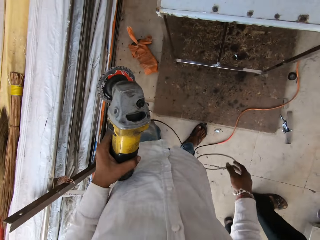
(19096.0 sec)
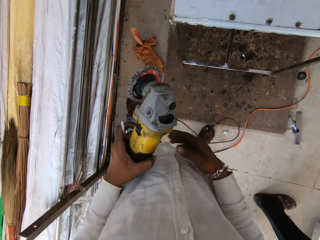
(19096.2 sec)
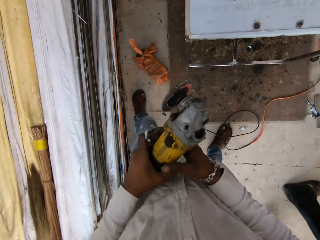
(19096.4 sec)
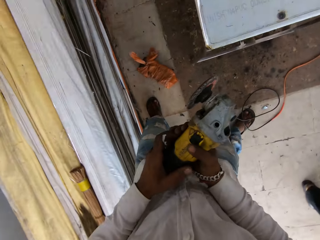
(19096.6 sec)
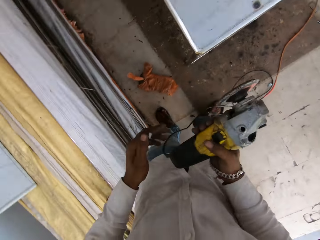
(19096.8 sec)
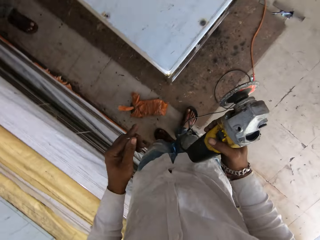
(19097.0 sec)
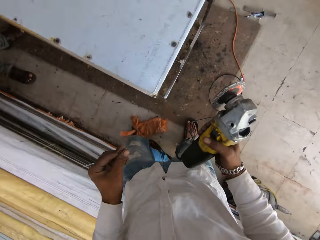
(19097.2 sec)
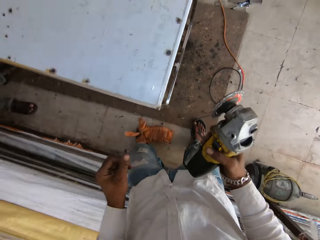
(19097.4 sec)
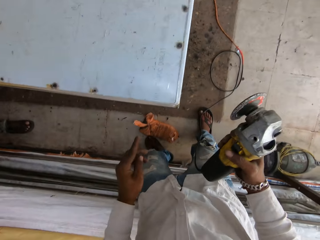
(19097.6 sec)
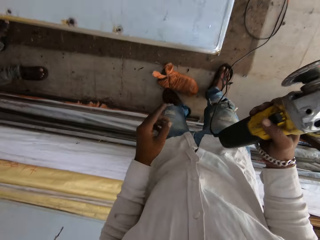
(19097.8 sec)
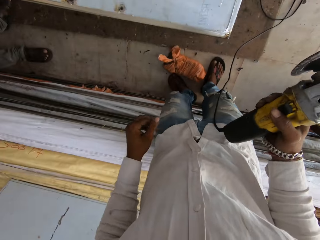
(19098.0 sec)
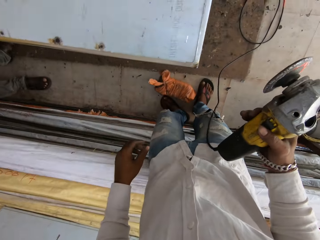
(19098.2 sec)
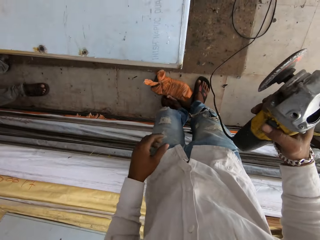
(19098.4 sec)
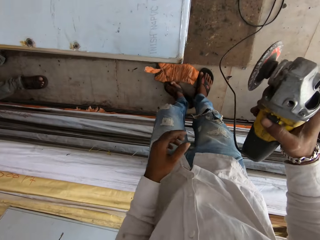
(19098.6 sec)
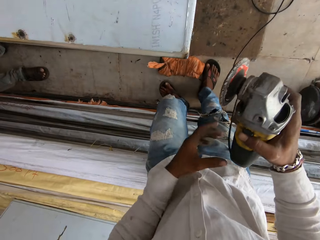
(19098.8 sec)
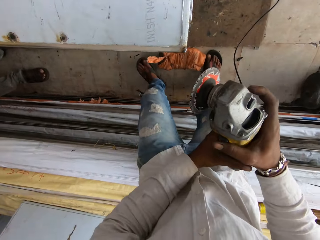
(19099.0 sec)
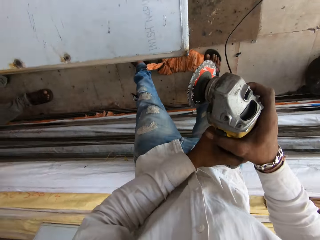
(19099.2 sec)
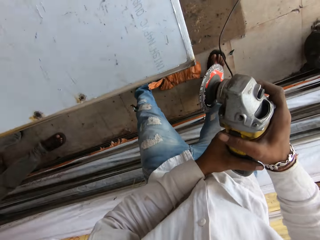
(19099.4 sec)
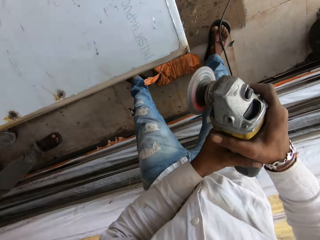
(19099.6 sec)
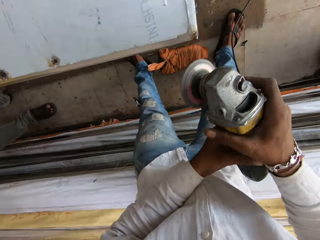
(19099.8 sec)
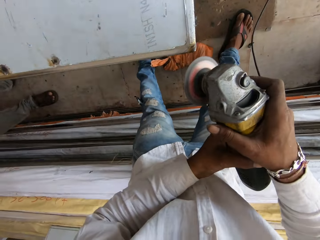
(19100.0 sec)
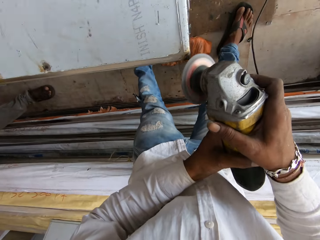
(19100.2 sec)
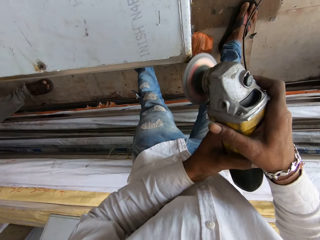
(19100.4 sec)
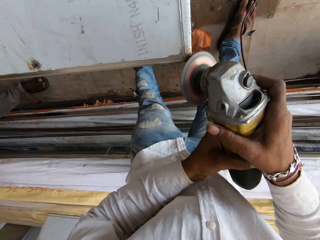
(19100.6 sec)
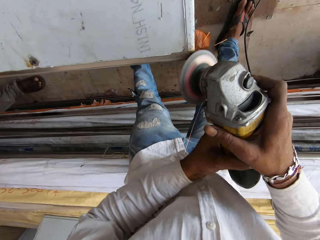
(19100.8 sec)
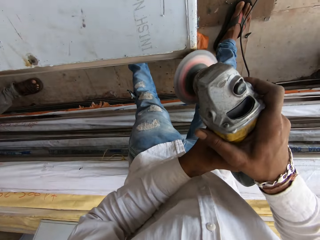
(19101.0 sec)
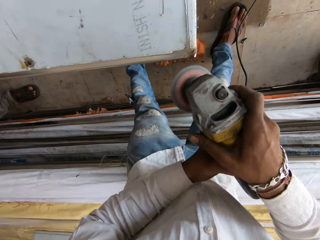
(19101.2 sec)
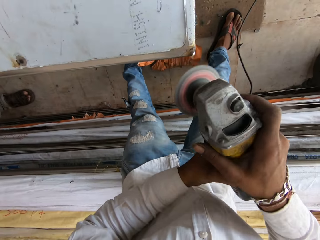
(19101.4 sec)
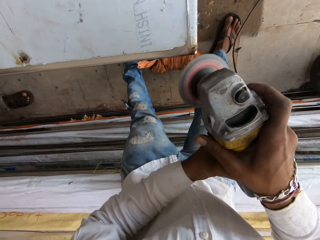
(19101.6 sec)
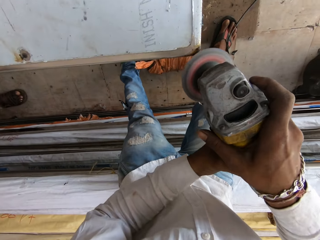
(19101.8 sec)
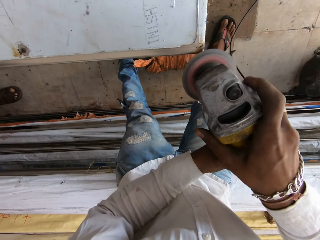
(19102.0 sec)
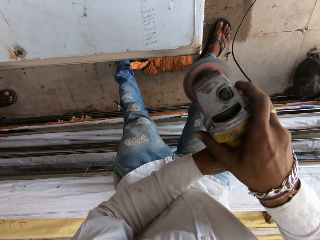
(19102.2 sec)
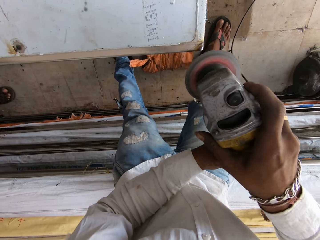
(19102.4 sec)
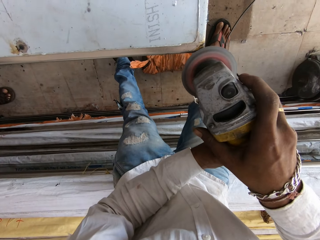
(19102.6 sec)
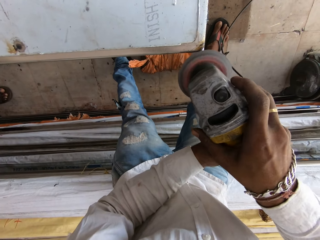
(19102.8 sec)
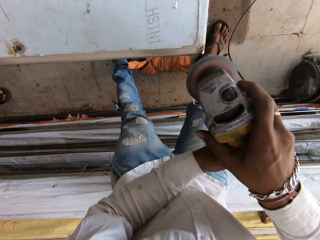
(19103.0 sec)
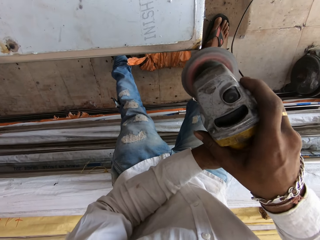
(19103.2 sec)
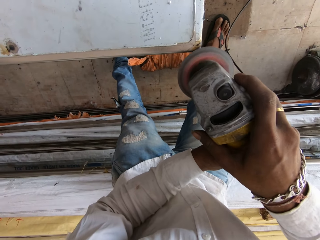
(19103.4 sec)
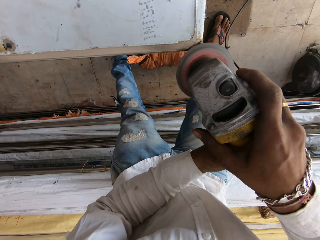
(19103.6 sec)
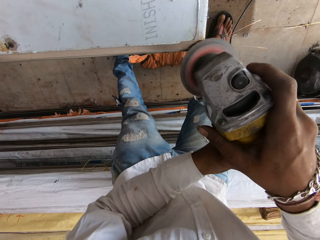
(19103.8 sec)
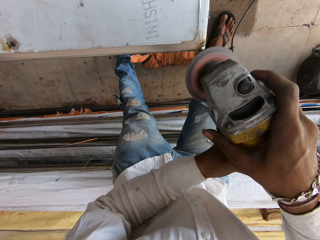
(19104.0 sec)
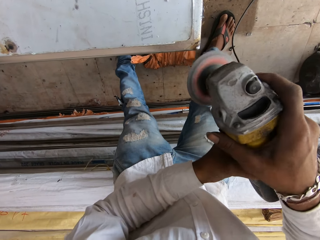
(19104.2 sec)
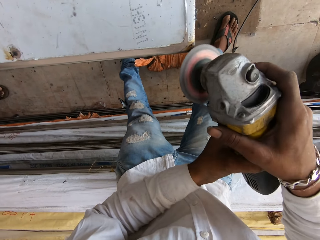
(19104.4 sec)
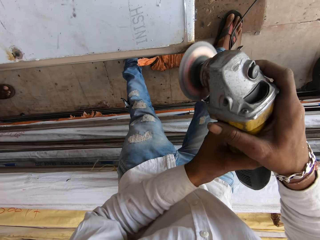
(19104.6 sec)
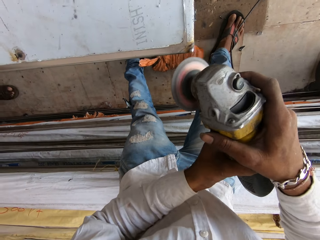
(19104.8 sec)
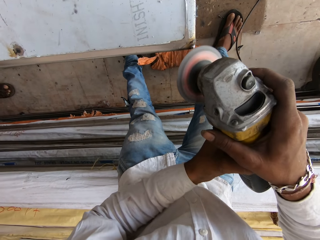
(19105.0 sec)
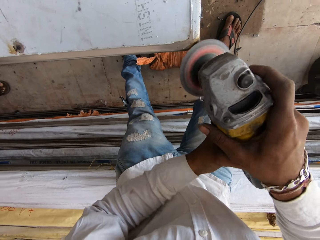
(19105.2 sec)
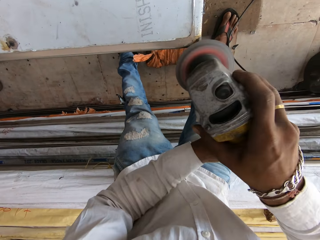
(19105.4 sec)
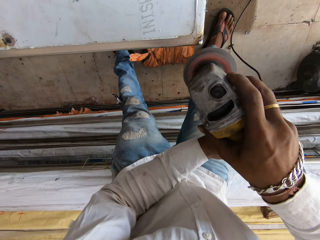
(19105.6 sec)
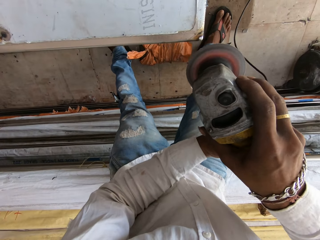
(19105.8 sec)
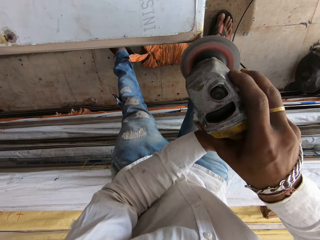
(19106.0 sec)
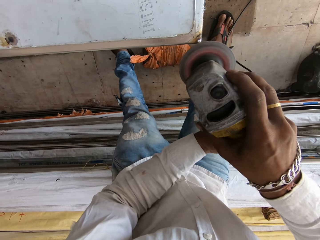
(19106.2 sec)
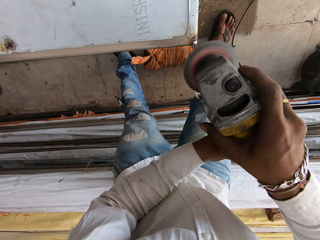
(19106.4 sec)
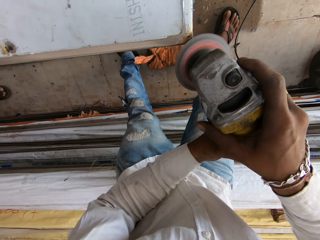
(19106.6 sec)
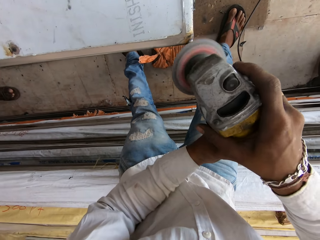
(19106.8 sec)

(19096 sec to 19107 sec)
The camera wearer pulls the cable. They look around. They smoothen the table with the grinder. They weld the table with a welding grinder.

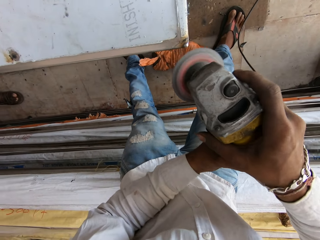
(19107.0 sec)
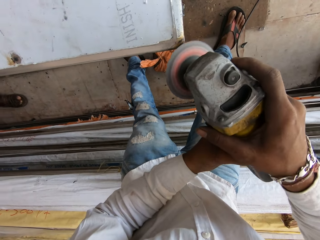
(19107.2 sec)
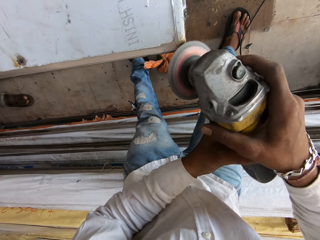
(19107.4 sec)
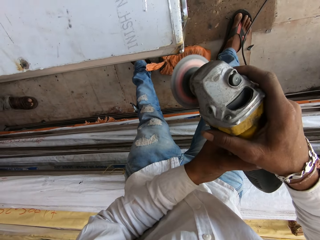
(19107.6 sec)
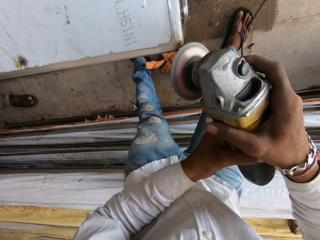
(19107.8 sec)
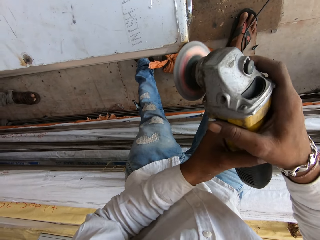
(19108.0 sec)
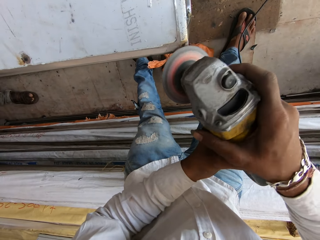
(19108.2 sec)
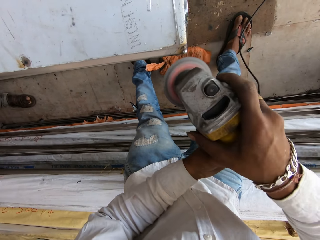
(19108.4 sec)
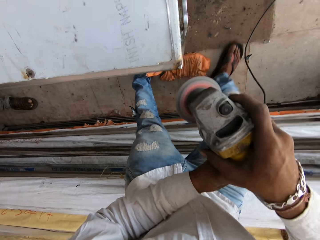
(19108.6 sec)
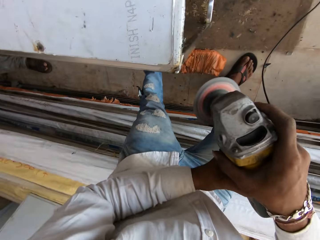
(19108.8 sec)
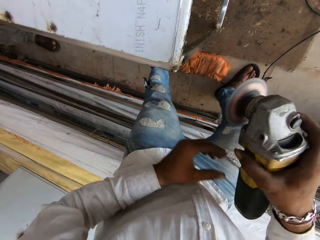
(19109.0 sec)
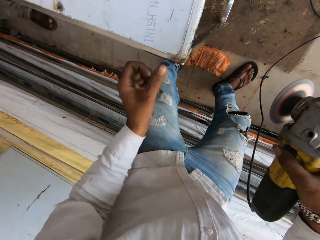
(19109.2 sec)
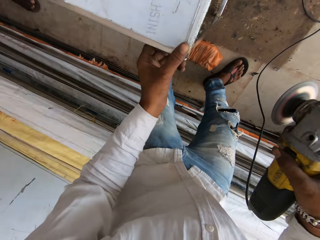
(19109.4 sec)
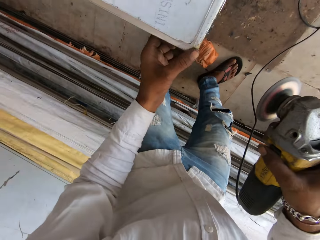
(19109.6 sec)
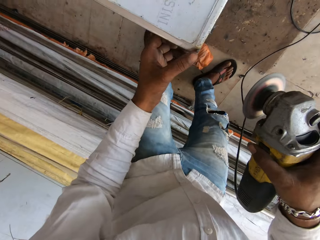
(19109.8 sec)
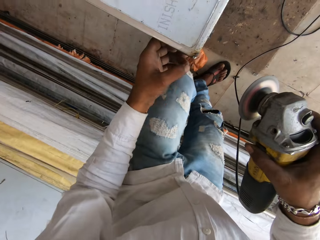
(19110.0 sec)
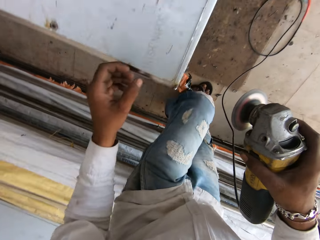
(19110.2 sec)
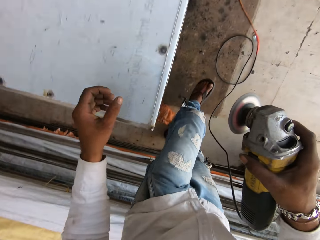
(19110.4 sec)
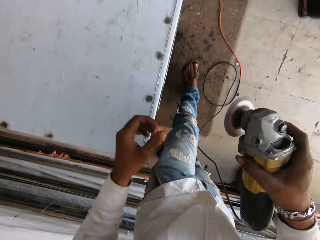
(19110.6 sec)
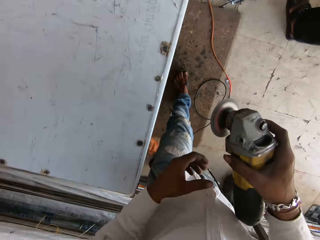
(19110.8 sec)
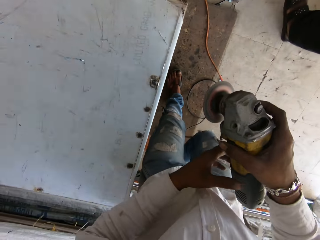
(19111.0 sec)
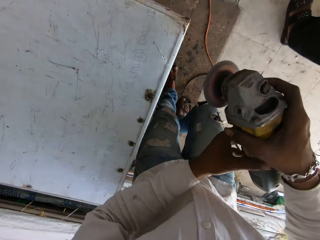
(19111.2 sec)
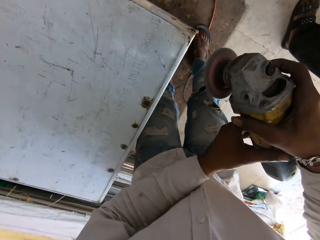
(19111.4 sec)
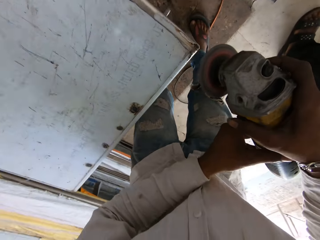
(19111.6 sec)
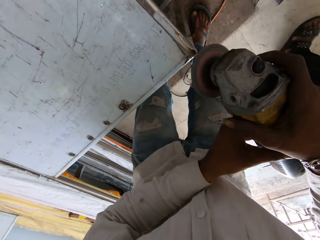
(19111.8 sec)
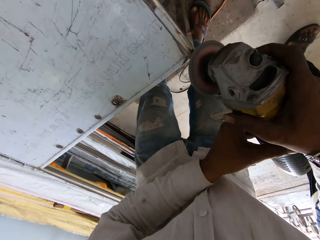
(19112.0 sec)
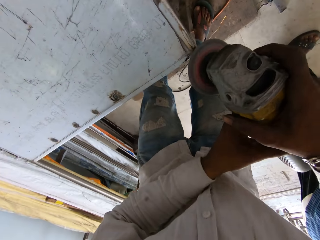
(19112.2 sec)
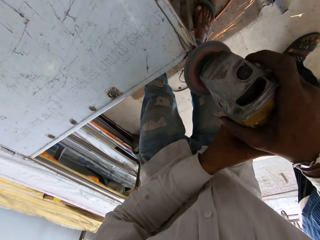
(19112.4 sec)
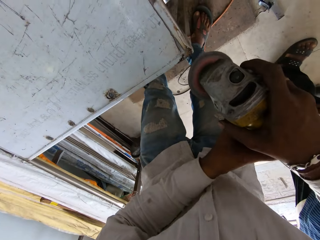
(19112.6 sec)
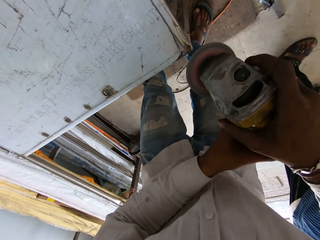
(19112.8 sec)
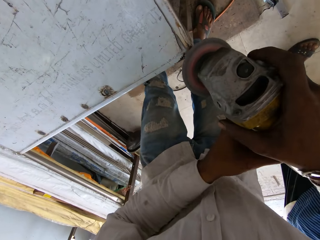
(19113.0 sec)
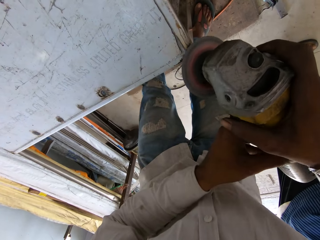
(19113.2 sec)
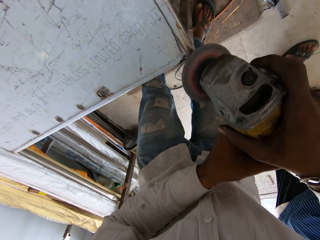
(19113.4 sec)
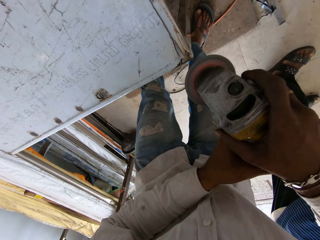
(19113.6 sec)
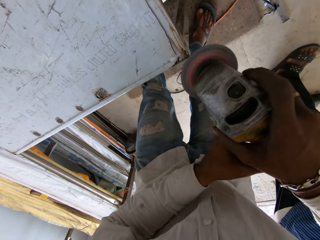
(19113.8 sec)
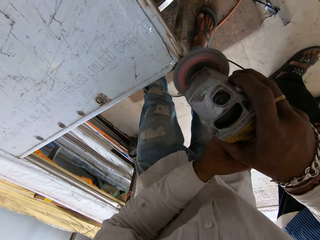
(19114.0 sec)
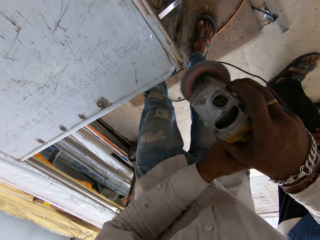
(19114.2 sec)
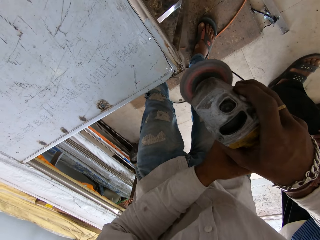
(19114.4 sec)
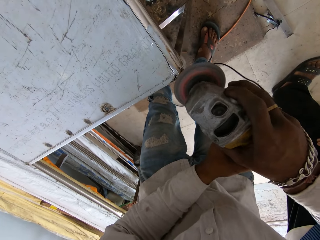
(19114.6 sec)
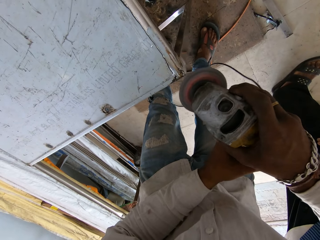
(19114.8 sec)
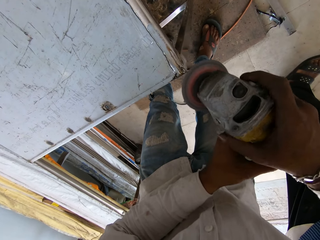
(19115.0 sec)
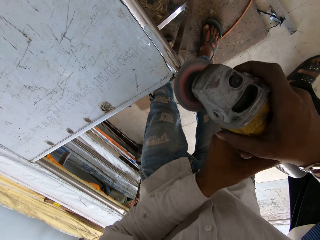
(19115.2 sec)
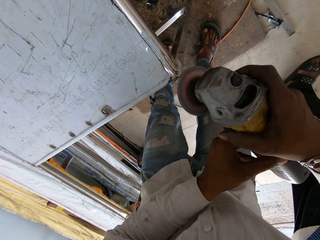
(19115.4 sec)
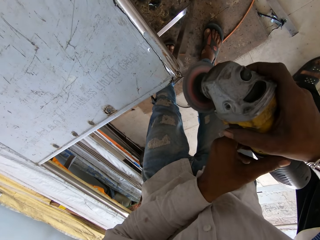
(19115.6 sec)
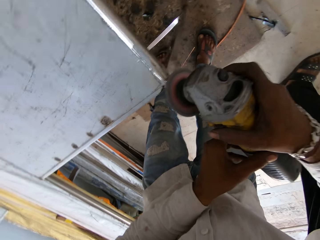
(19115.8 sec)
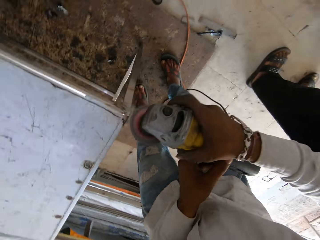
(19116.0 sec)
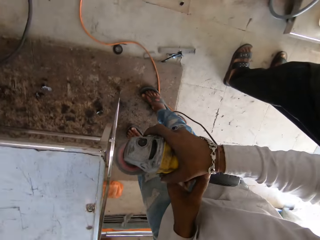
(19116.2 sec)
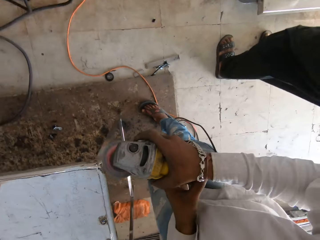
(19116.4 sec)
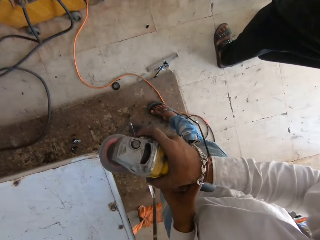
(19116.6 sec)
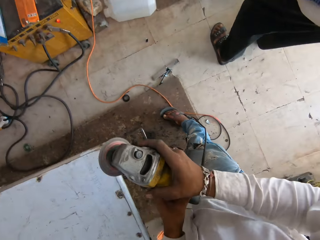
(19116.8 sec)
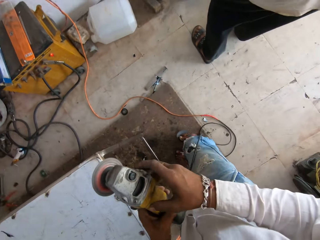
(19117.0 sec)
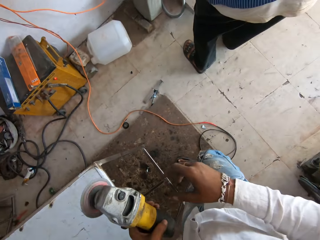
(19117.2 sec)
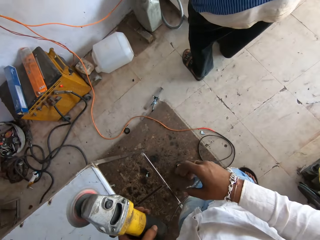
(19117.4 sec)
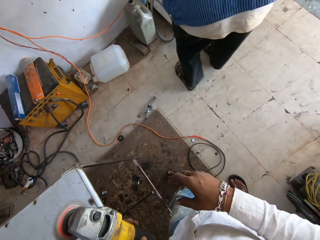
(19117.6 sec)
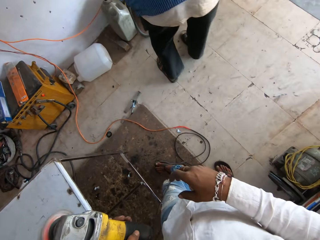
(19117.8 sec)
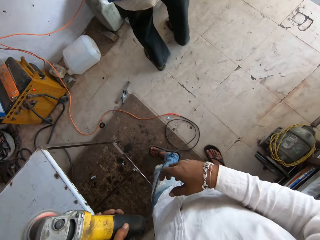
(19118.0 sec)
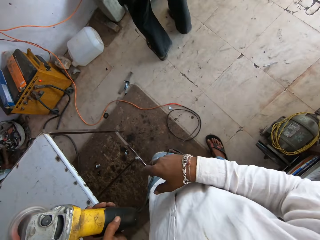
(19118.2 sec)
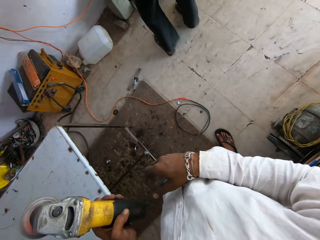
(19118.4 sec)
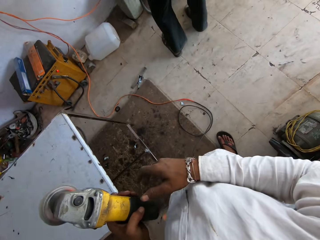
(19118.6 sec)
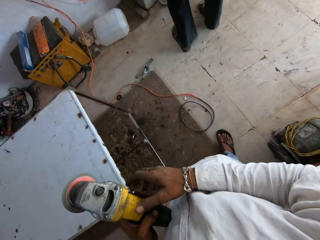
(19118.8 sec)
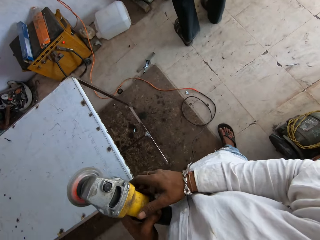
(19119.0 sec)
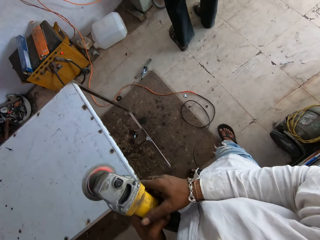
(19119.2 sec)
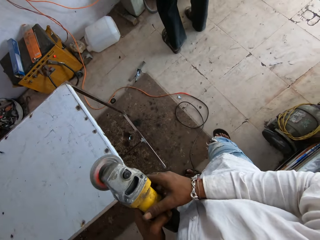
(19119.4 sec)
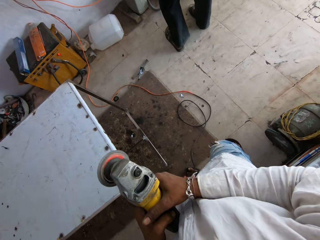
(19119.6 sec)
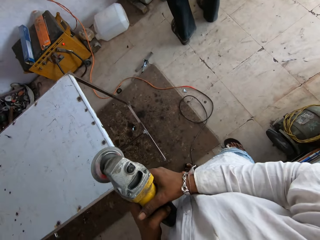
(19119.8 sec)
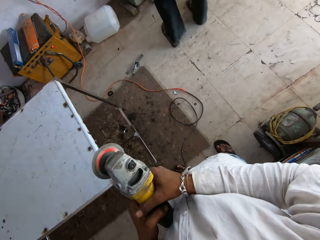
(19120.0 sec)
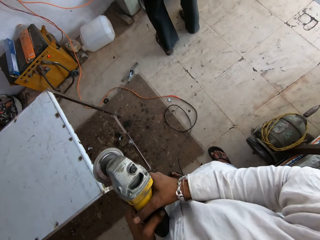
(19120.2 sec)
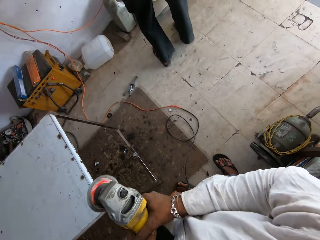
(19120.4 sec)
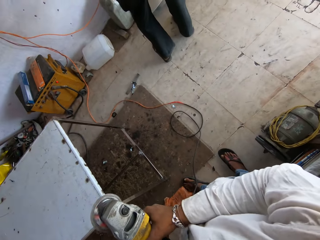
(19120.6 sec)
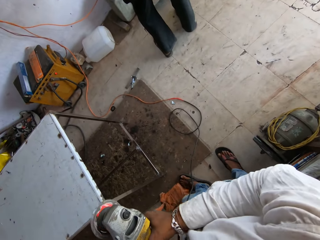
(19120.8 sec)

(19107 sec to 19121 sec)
The camera wearer moves. They touch the metallic table. They move round. They weld the table with a welding grinder. They smoothen the table with the grinder. They look around. They talk to a person.
